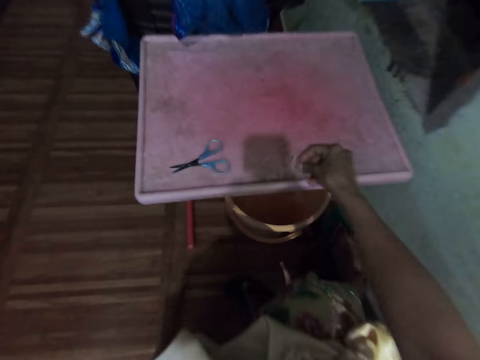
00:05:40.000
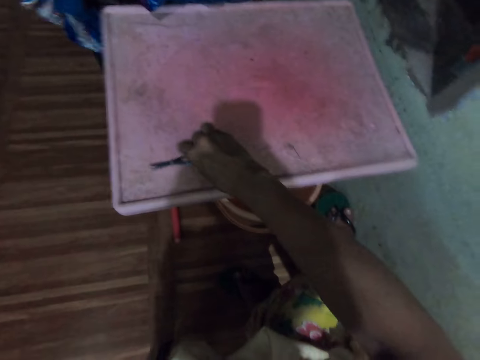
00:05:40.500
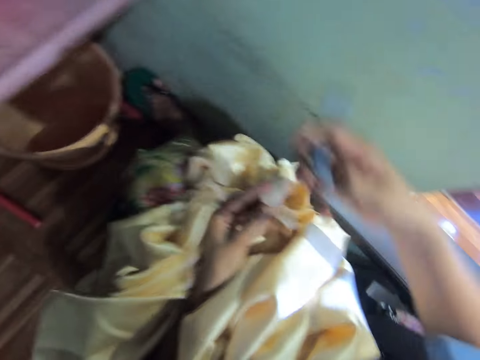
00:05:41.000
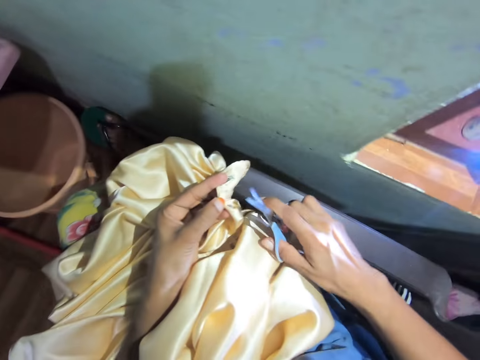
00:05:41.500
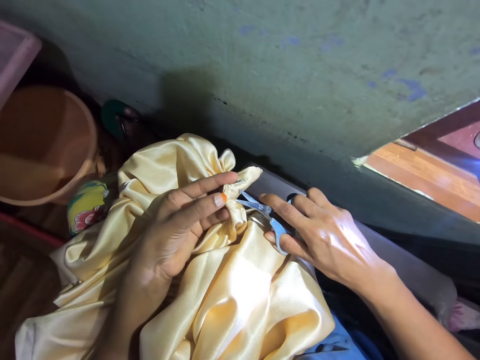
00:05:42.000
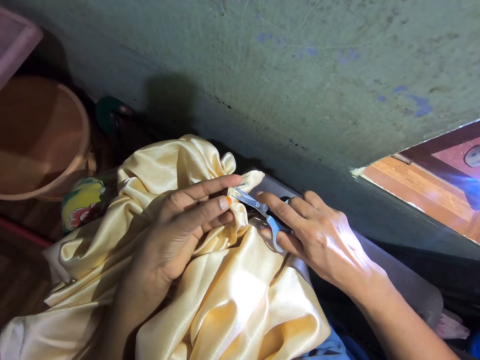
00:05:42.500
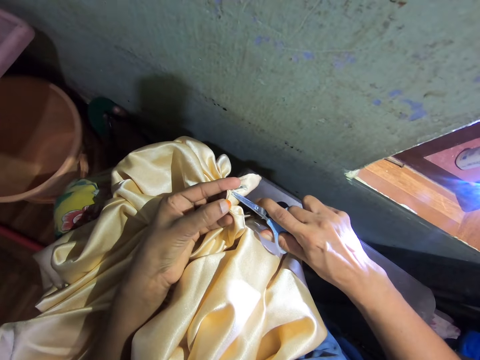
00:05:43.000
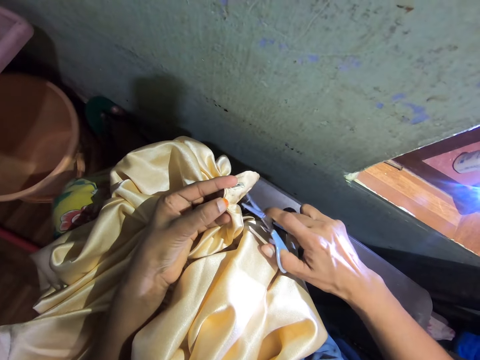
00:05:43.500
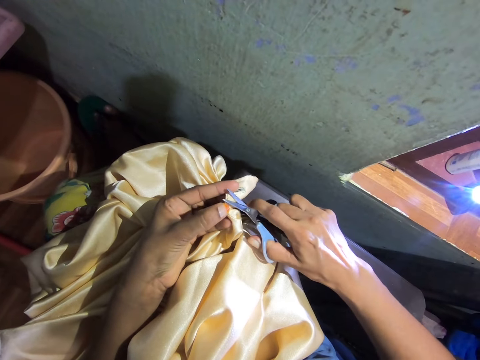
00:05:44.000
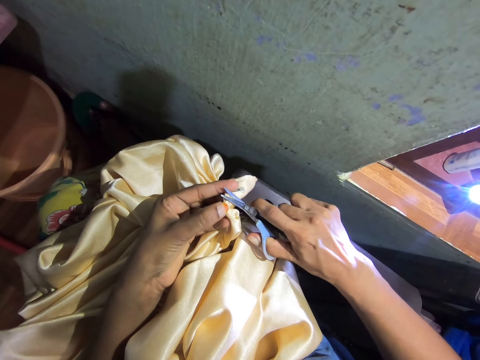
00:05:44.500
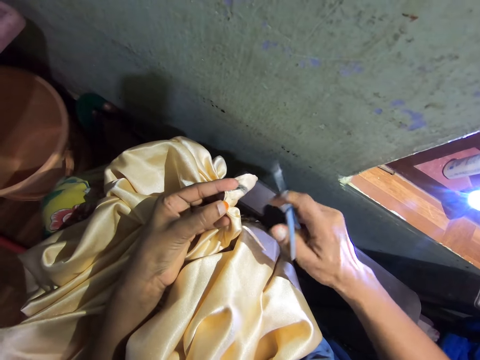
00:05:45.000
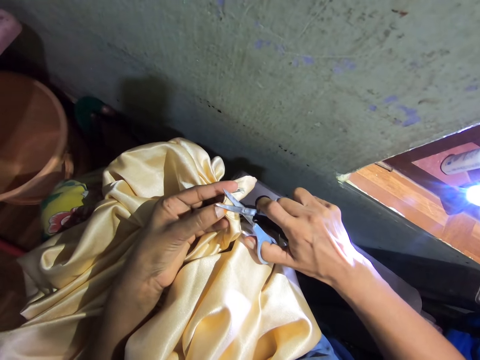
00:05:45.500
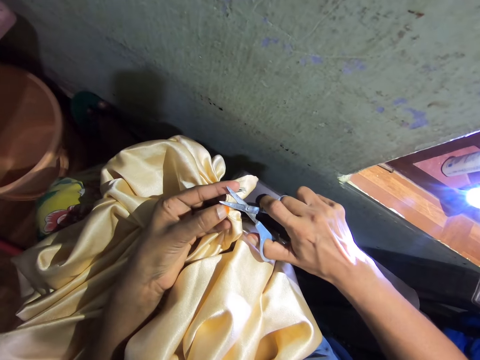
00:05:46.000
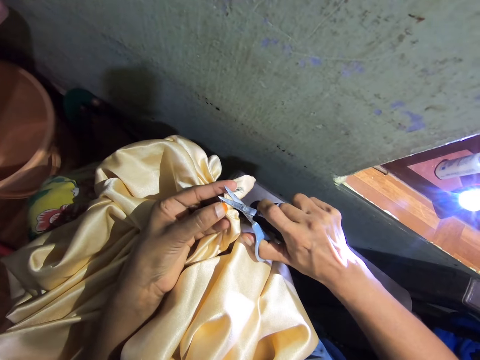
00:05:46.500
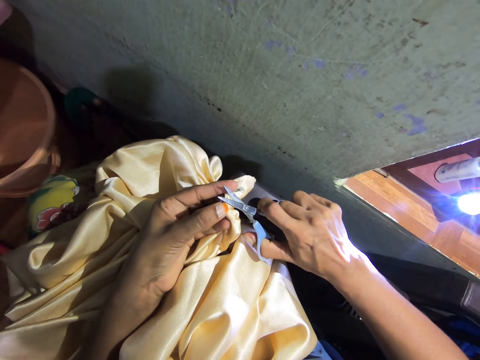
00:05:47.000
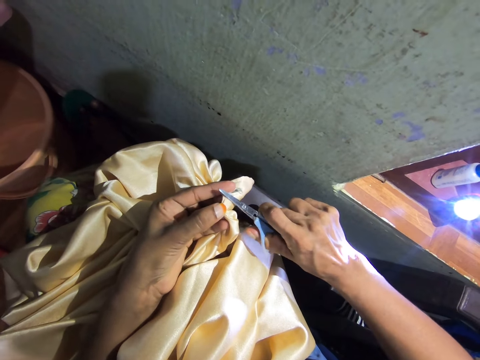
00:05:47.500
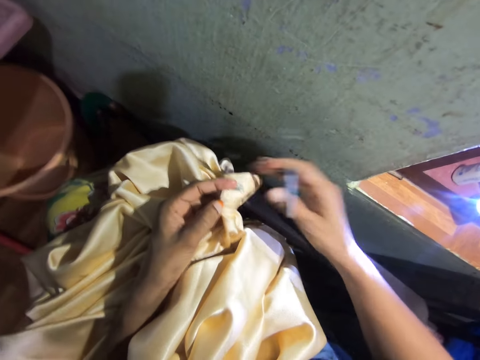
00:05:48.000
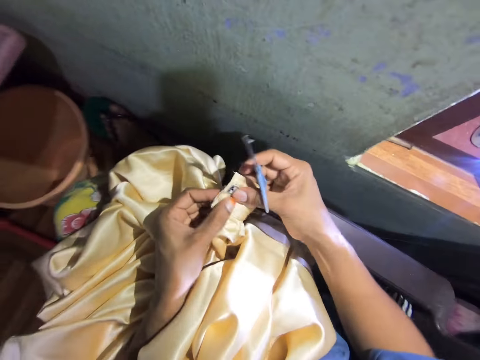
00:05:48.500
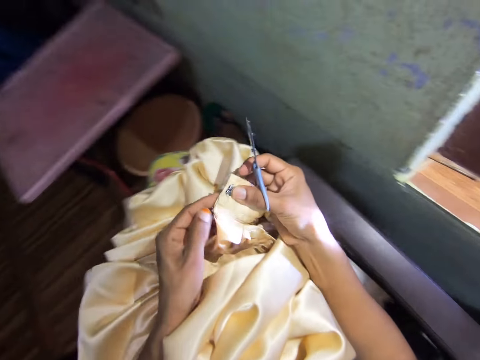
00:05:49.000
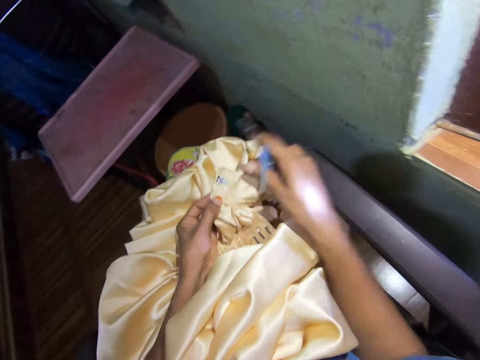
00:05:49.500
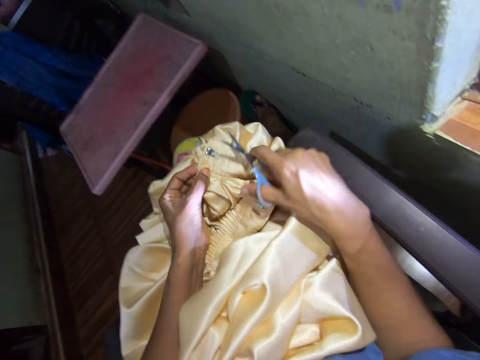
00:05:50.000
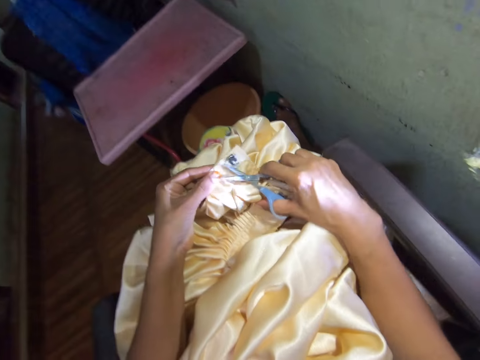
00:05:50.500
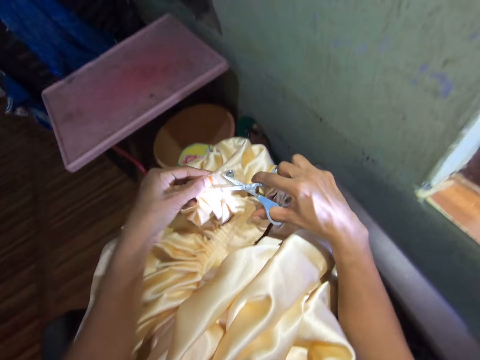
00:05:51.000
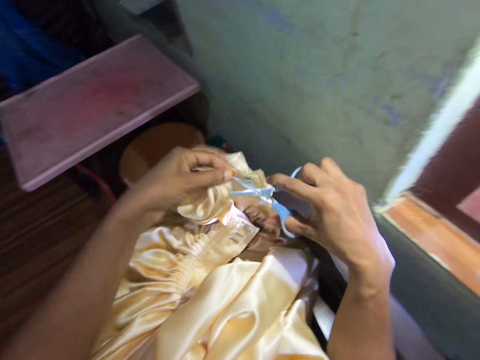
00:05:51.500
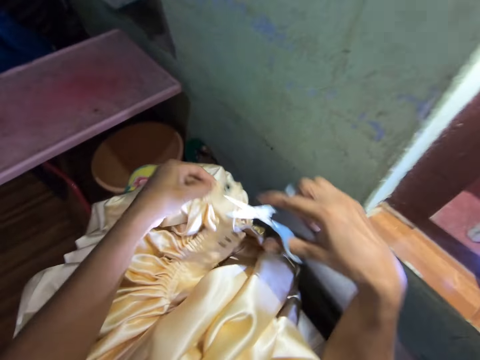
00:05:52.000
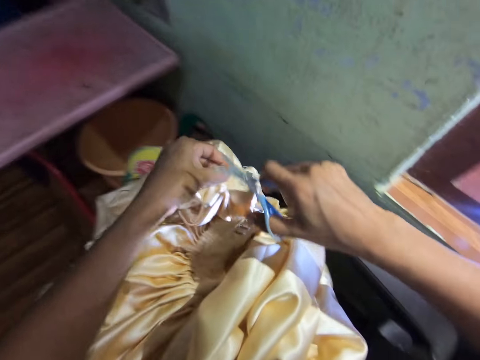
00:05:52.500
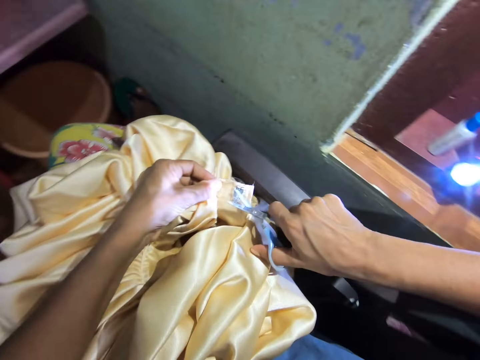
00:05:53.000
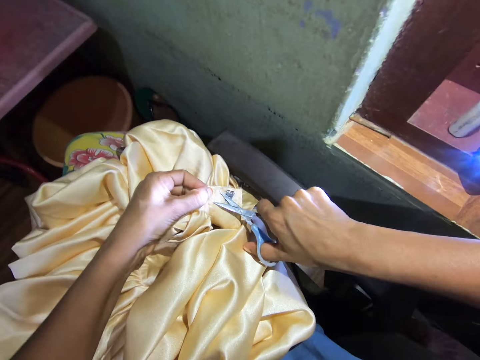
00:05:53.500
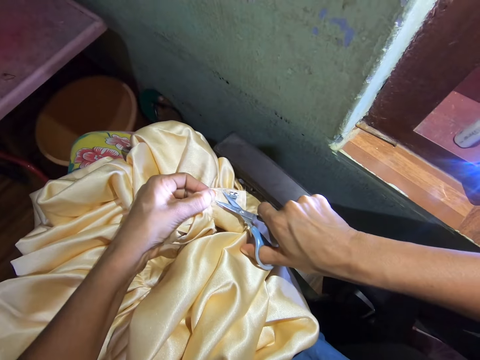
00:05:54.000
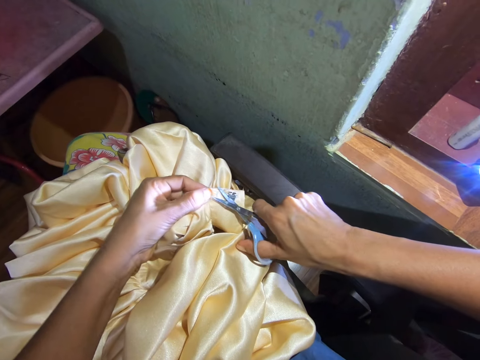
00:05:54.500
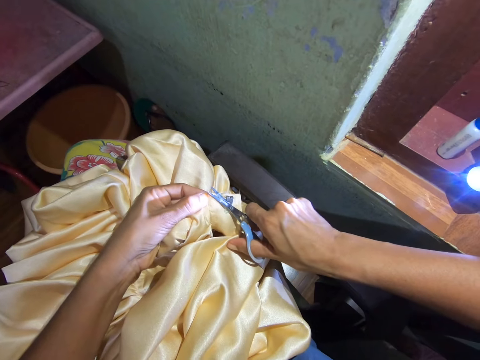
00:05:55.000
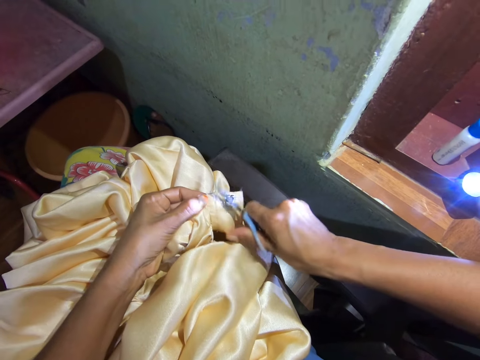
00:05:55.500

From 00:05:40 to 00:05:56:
The camera wearer puts the safety pin on the table. They pick the scissors from the table. They cut the string with the scissors. They adjust the waist band. They cut the string with the scissors.

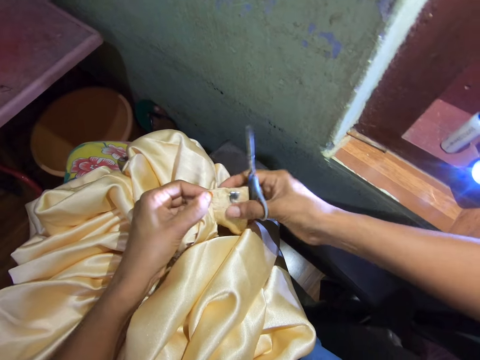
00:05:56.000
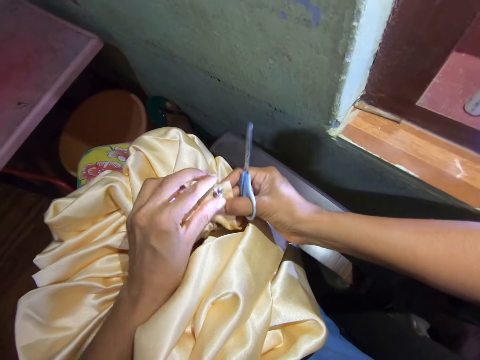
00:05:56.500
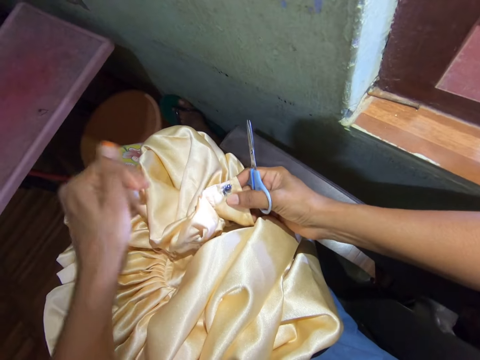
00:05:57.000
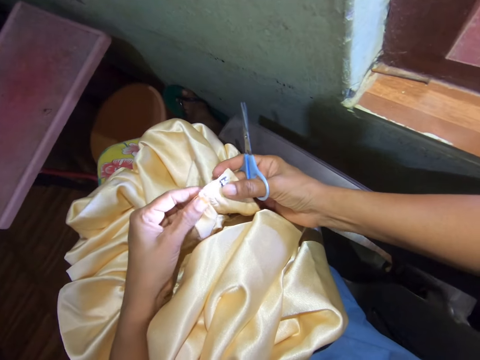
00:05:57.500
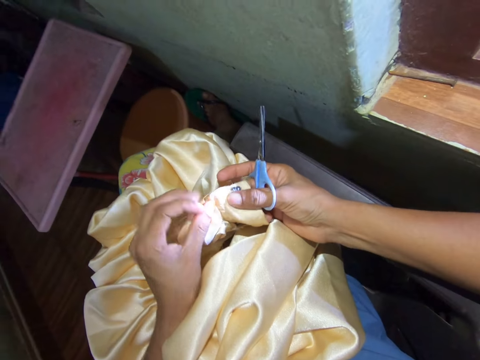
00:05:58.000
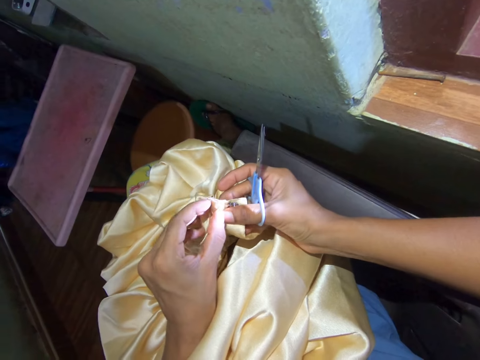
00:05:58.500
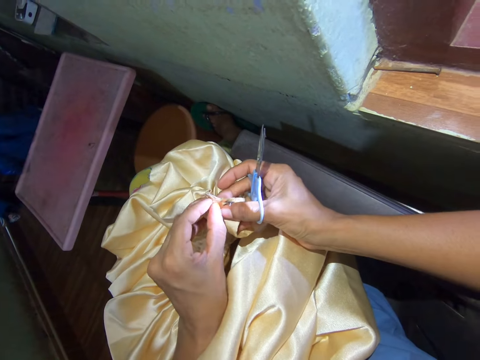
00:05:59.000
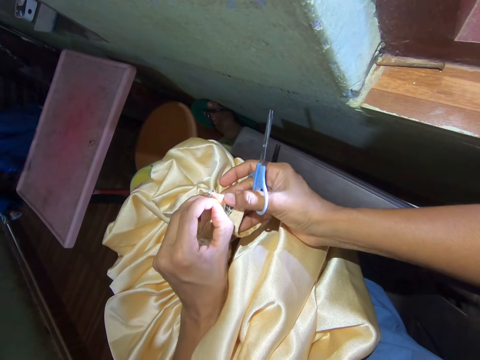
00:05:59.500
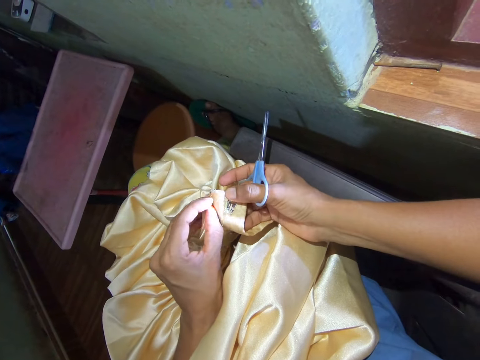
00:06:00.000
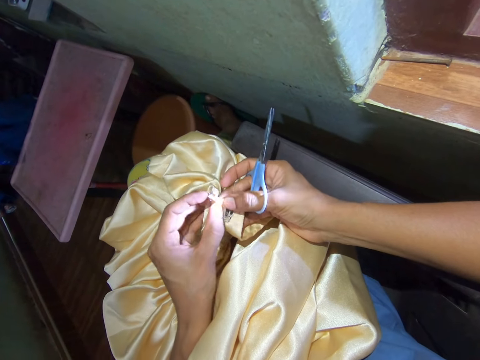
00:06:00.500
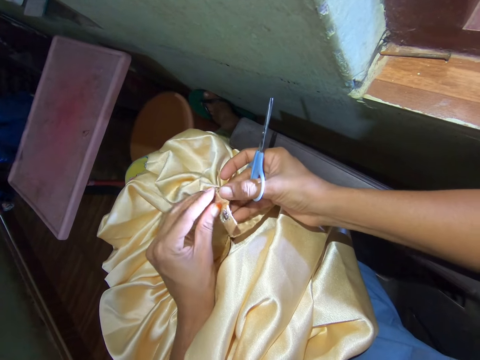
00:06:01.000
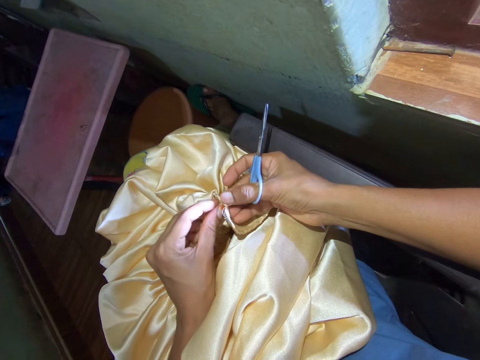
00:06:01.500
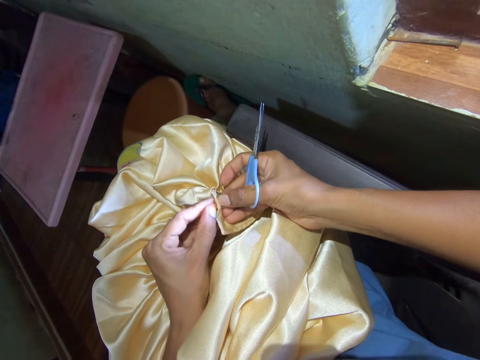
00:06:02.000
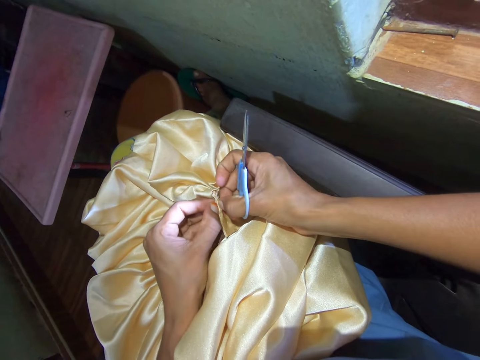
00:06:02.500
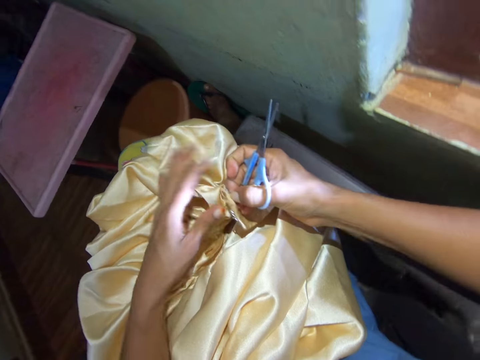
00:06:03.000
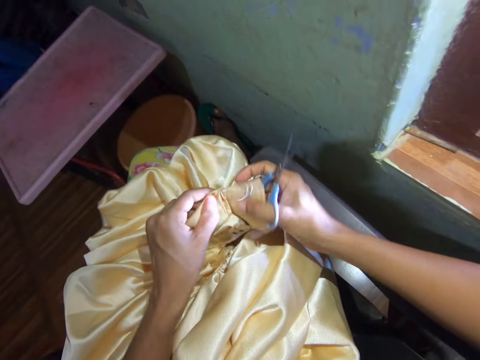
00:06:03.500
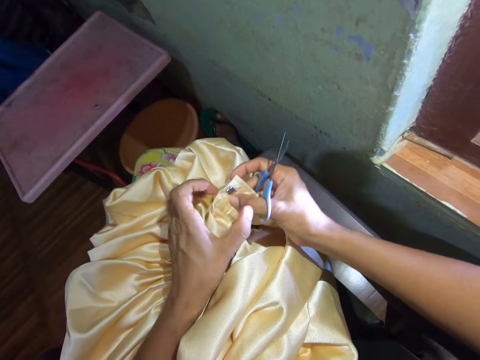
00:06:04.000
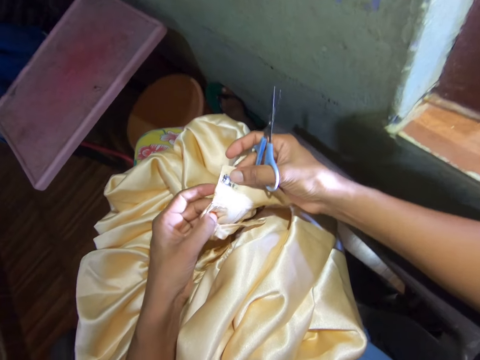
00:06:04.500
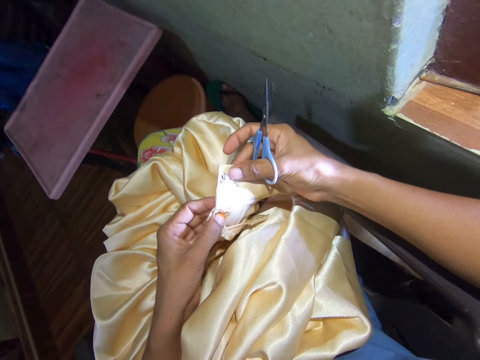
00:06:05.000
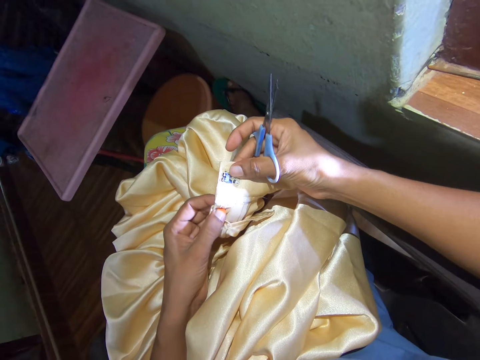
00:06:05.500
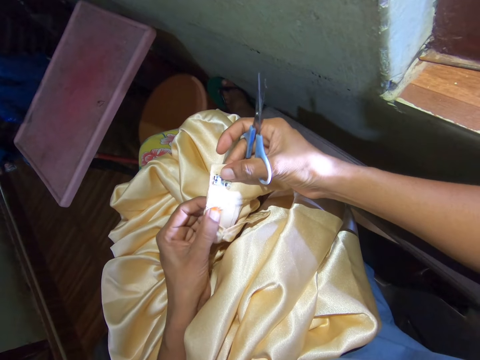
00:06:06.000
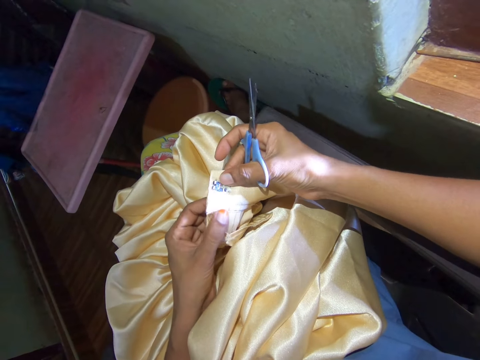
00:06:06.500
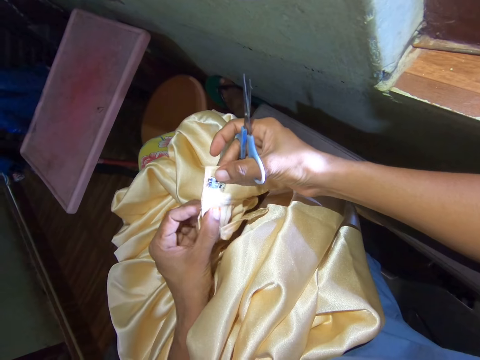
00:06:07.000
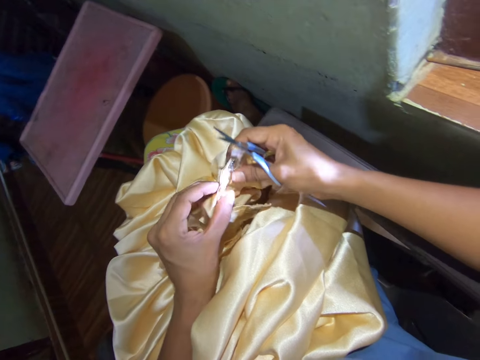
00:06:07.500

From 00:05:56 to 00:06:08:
The camera wearer removes a thread from the cloth. They pull open the cloth with fingers. They adjust the waist band. They adjust the cloth.
